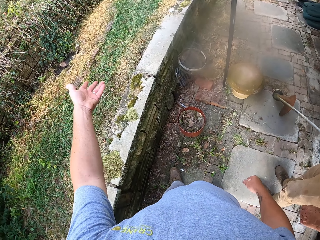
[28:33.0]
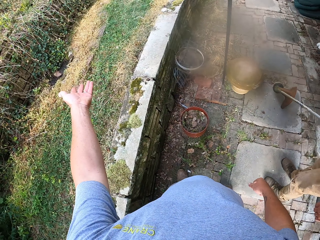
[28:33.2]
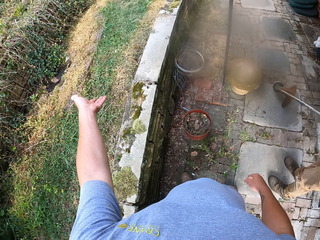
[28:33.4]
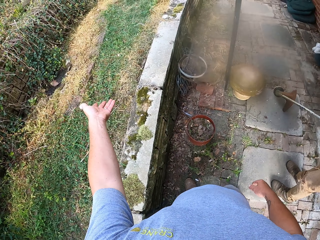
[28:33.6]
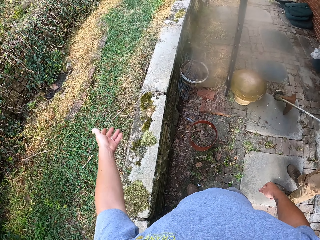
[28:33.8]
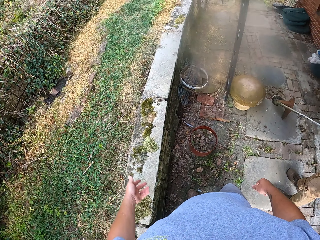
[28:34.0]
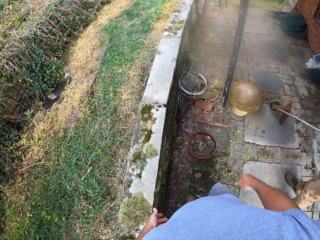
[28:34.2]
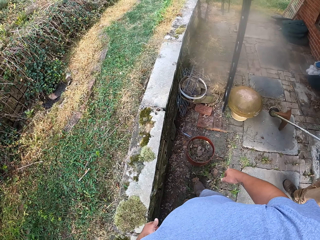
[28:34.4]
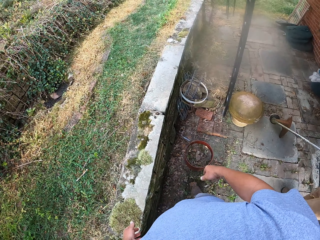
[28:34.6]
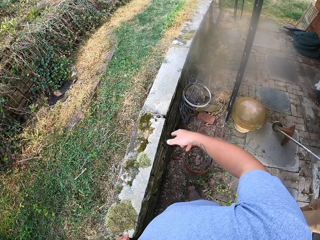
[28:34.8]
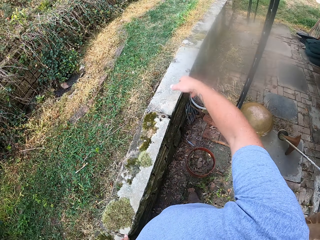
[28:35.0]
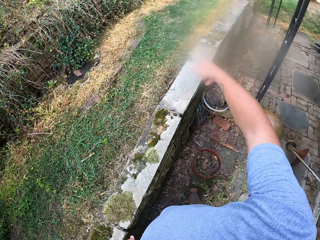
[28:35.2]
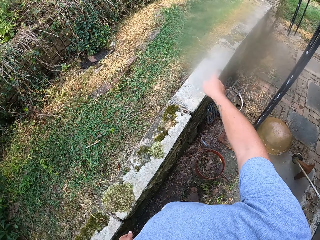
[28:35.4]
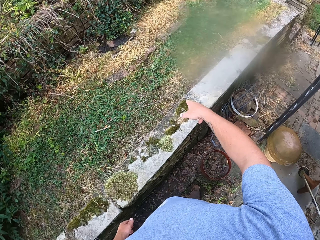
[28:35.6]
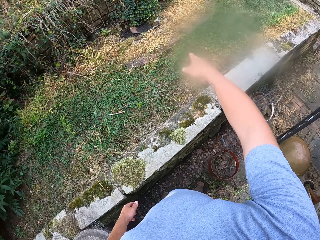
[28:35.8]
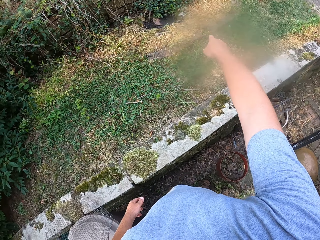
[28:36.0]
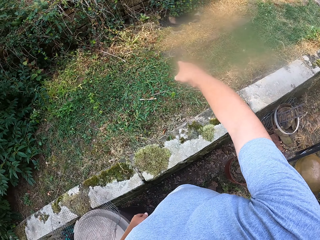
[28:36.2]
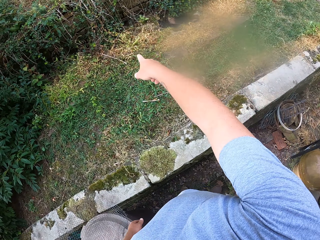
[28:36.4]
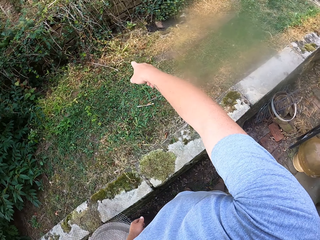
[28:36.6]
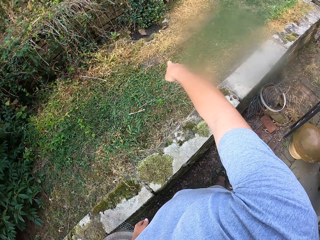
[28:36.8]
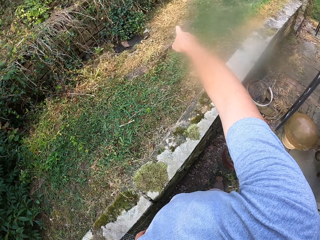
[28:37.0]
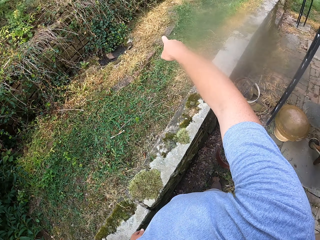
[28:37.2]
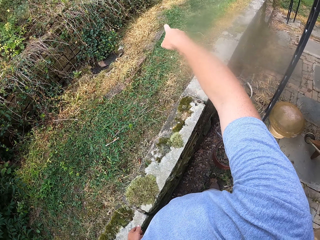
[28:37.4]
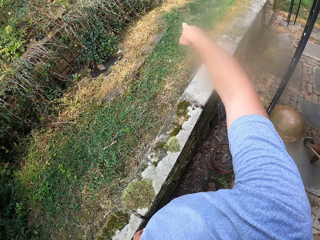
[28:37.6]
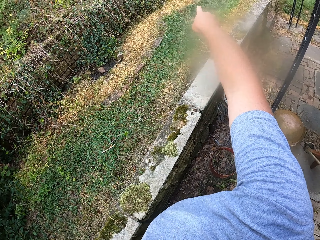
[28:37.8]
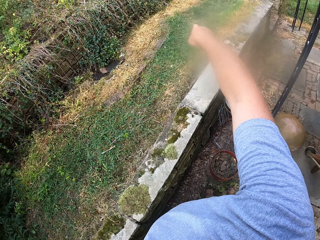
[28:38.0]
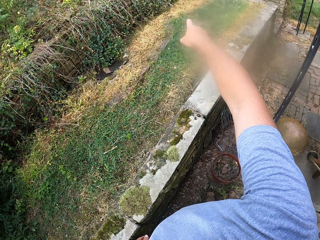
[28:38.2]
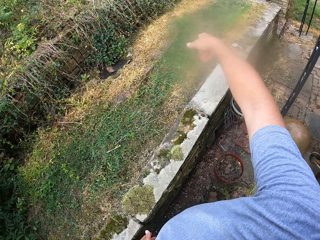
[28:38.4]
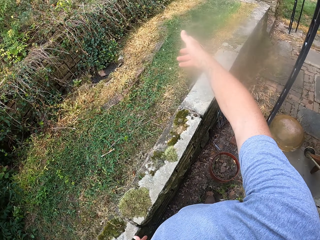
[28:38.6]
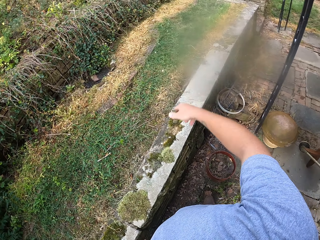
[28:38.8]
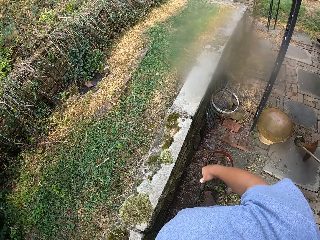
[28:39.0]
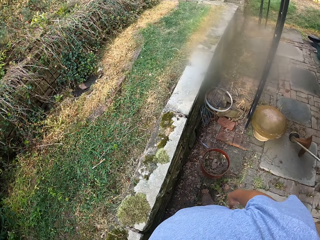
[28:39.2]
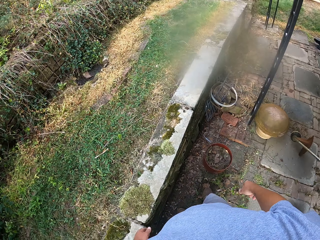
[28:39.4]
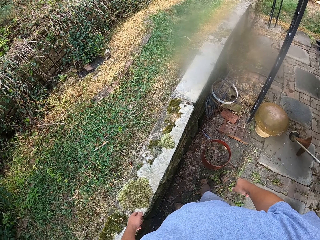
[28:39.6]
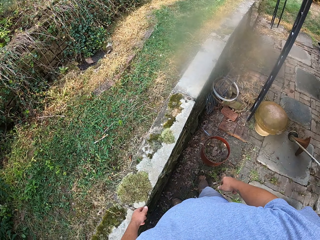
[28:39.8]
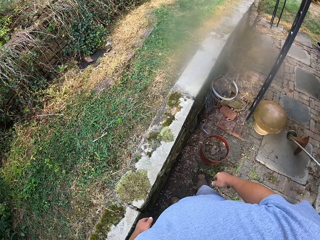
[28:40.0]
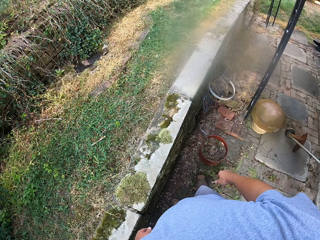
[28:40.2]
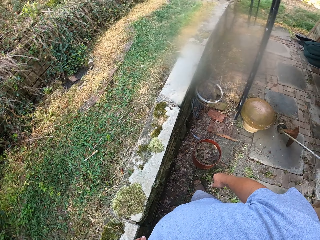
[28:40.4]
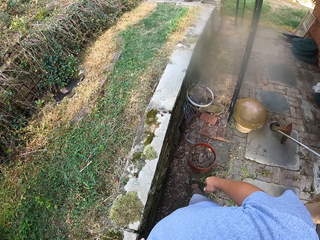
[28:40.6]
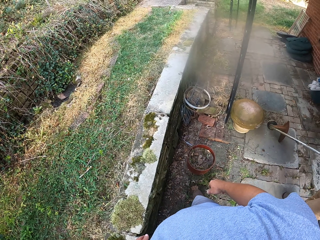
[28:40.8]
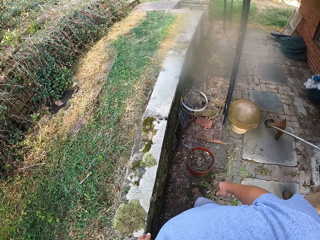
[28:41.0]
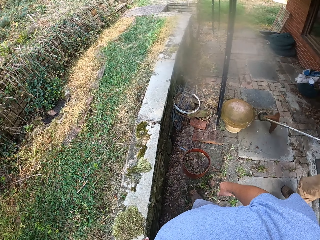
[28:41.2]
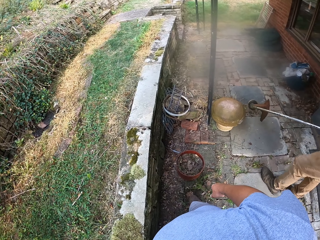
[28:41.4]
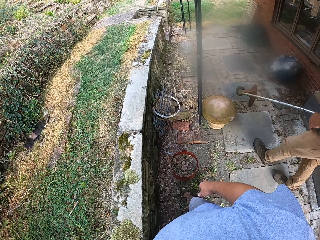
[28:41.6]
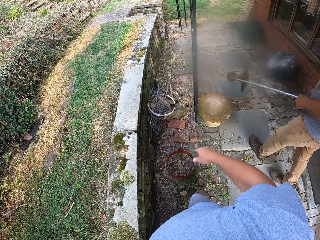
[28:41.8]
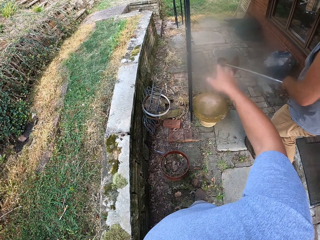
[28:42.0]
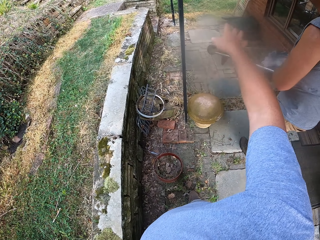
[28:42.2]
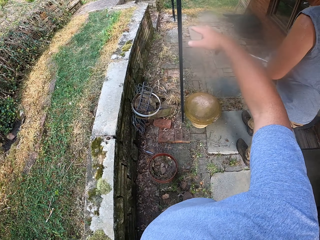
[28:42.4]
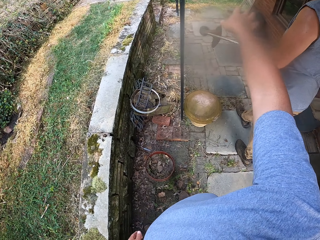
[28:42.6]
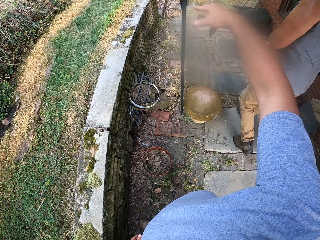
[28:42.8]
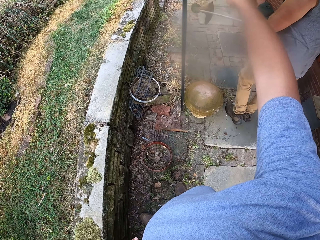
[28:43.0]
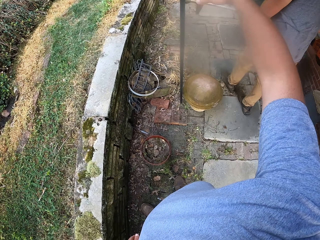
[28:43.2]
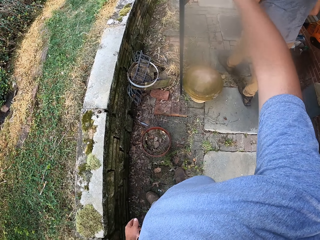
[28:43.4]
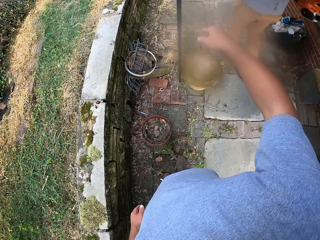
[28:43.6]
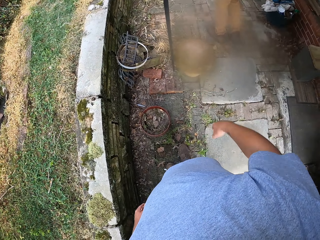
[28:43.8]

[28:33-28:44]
A person walks at the compound.

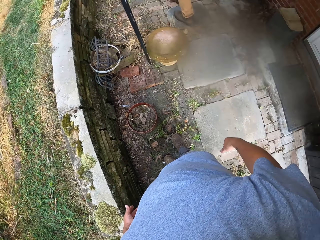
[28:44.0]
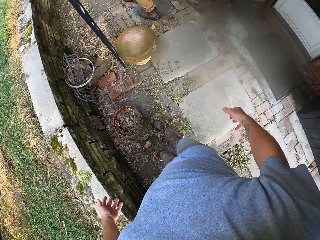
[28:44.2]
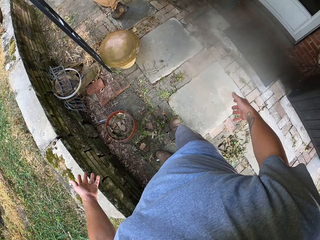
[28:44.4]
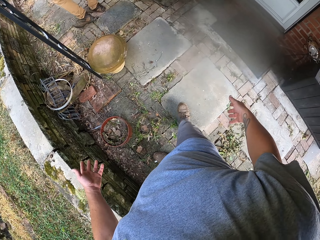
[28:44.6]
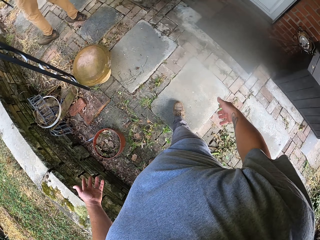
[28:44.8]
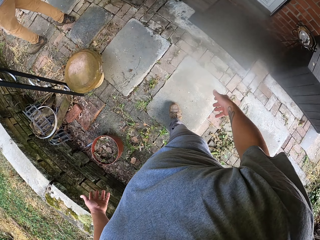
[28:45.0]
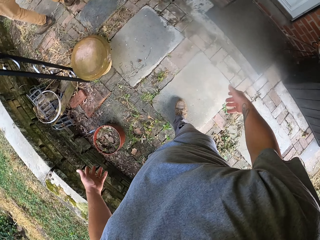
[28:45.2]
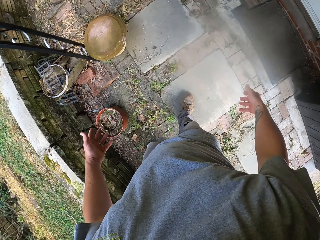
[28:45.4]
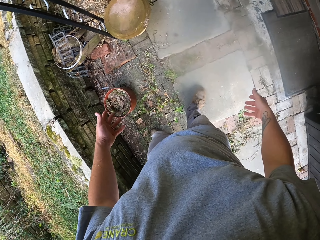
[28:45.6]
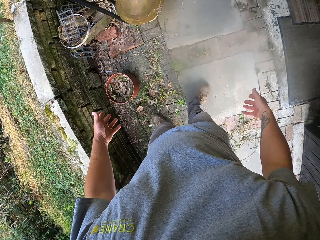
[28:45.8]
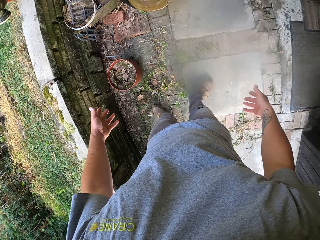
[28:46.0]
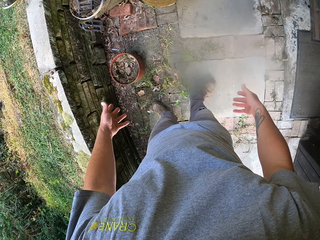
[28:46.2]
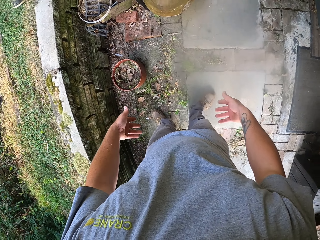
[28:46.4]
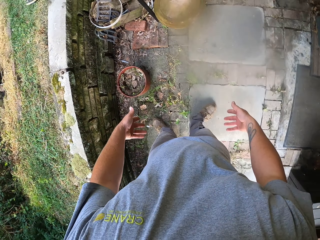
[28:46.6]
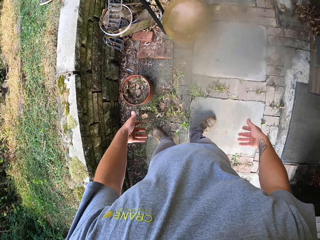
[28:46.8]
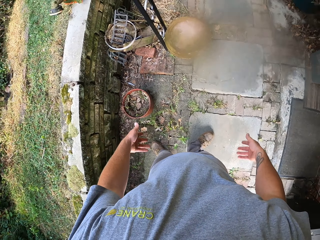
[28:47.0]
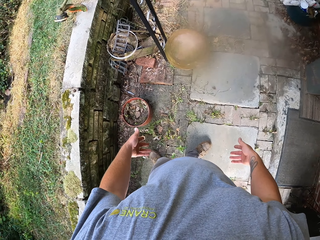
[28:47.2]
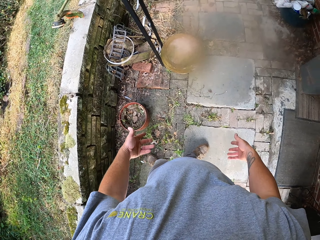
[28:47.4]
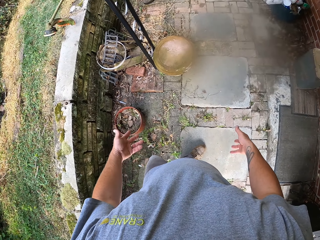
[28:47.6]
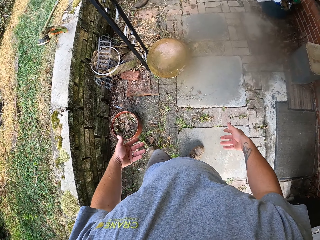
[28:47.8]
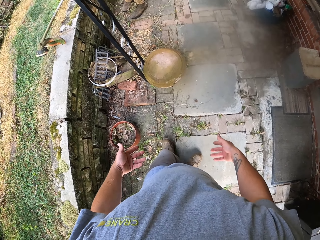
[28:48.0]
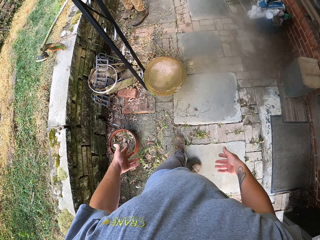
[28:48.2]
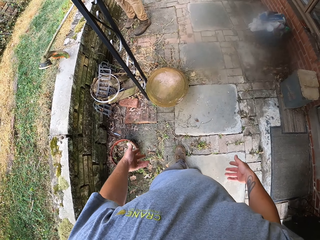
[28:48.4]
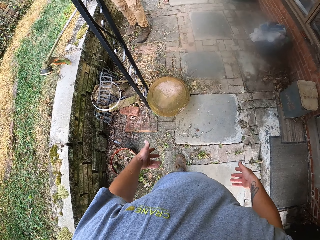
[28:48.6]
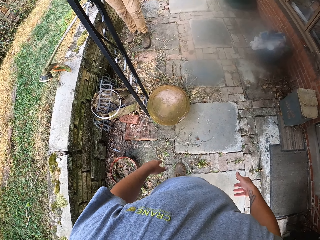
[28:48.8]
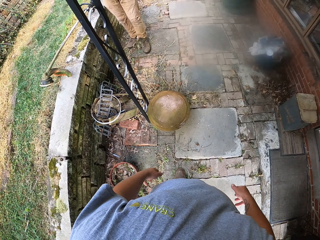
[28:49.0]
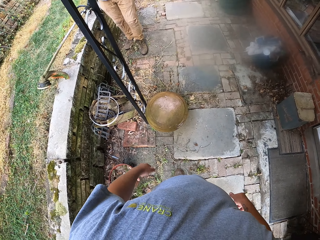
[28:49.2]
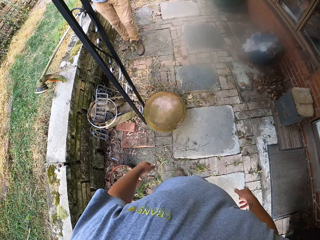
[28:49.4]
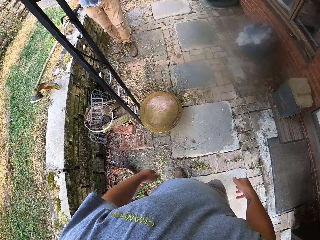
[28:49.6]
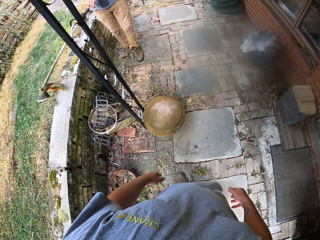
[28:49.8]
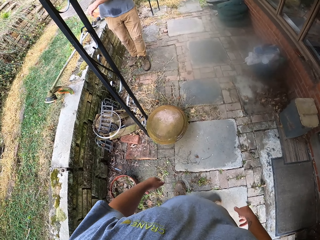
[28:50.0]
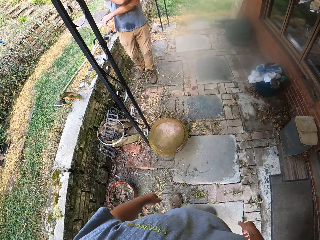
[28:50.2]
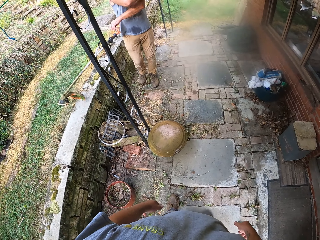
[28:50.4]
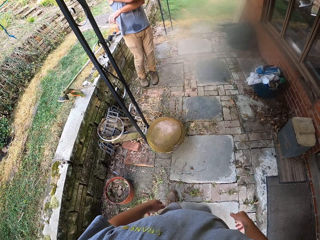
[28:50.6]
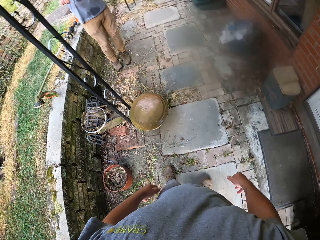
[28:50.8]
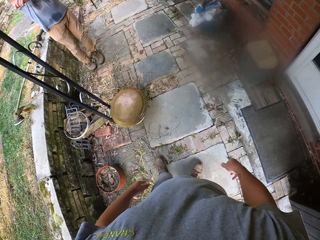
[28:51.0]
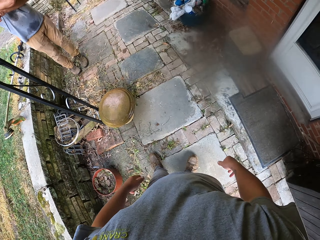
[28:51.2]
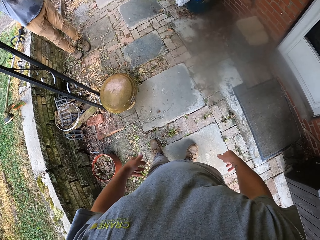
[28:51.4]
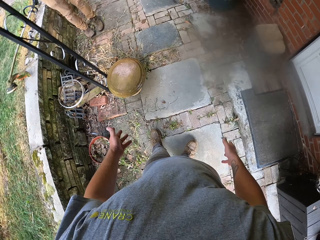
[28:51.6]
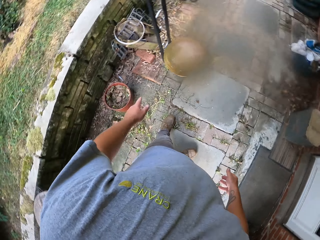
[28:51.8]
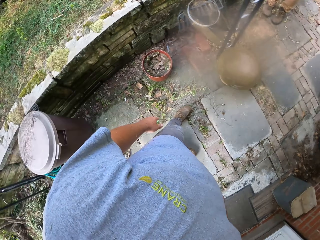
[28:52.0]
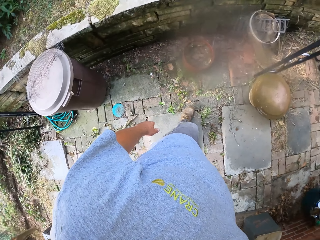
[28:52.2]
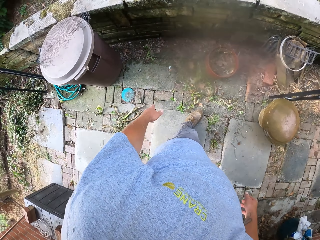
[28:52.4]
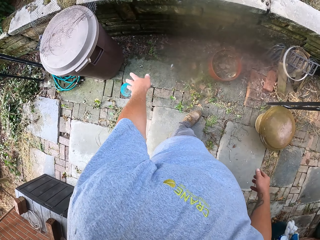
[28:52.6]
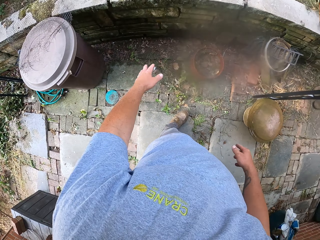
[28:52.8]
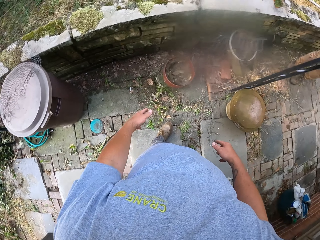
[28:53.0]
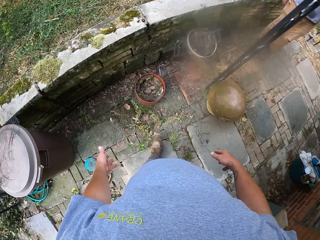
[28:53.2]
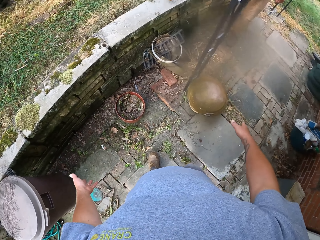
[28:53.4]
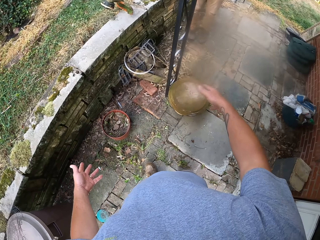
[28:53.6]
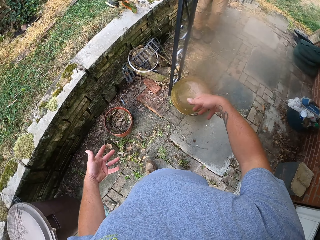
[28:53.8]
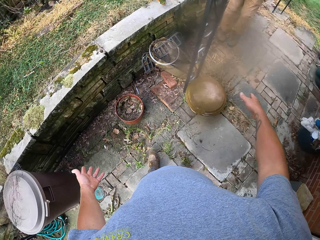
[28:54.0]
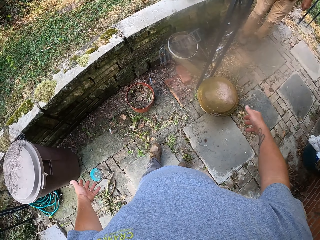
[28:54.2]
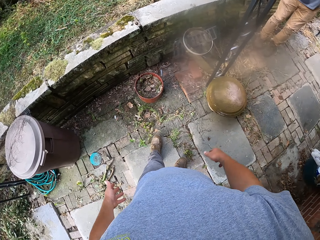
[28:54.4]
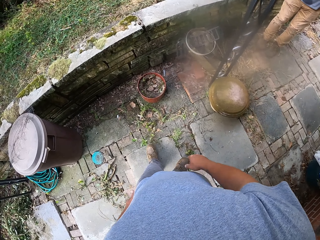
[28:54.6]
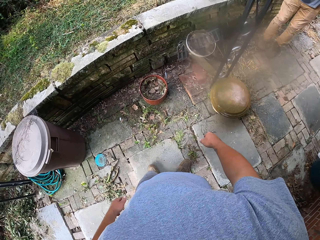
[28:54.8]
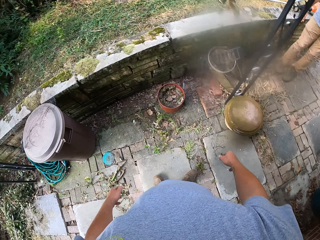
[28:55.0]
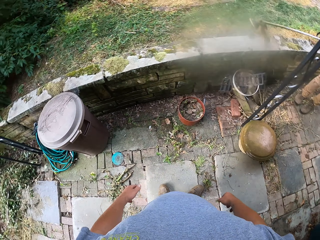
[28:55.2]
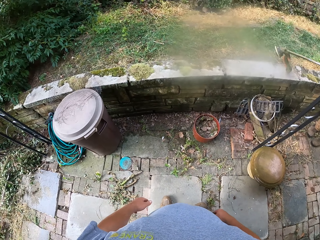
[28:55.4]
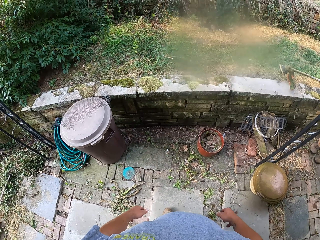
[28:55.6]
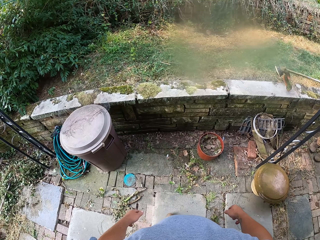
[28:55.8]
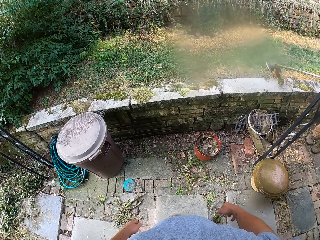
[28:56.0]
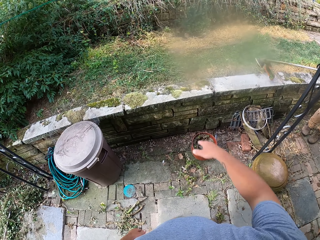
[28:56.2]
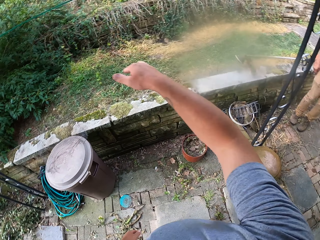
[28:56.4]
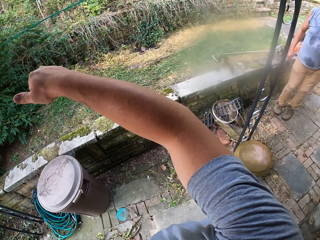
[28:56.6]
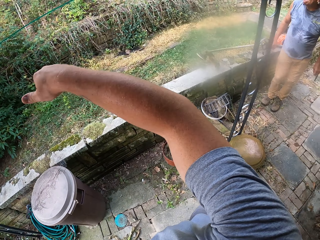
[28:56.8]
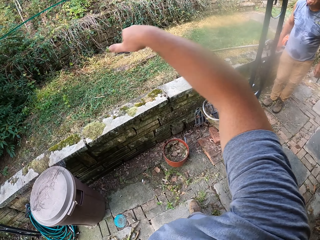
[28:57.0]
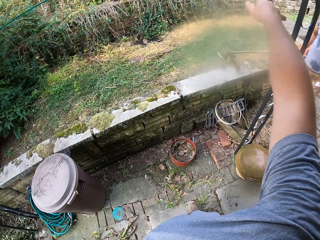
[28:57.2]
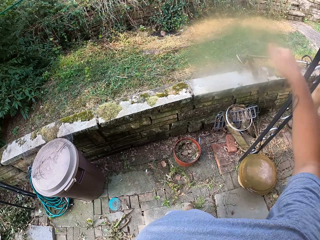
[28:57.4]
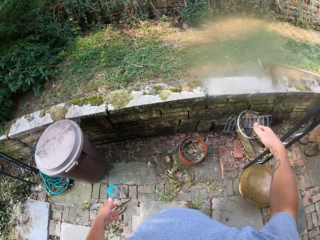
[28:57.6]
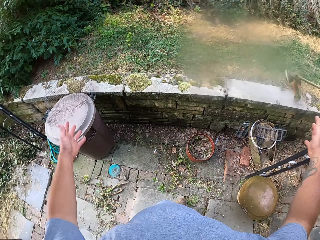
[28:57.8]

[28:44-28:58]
The camera wearer walks around. They stare down. They interact with a man.
